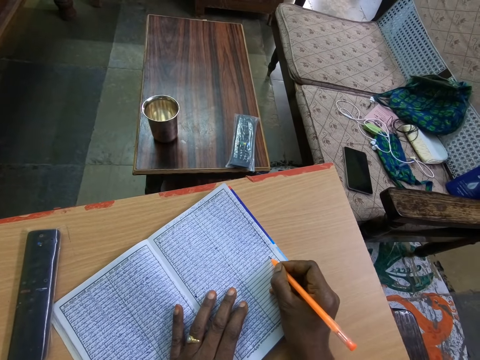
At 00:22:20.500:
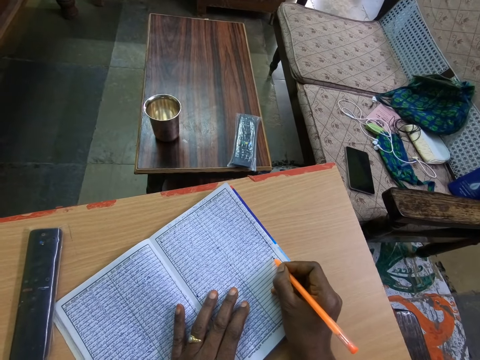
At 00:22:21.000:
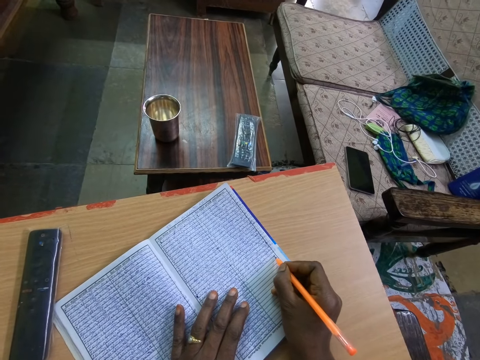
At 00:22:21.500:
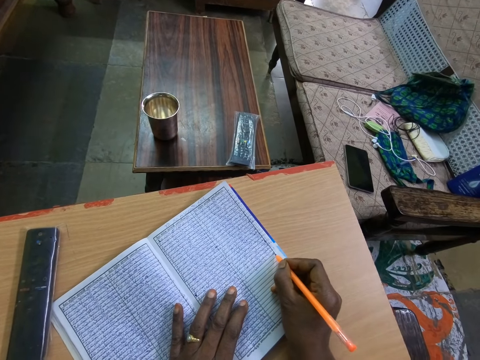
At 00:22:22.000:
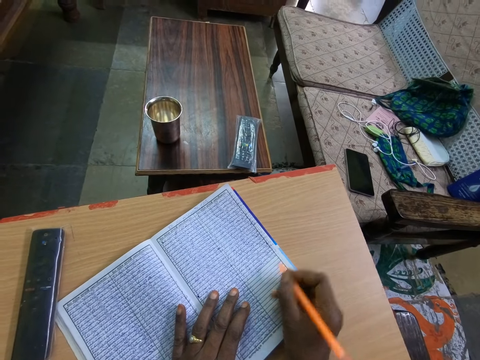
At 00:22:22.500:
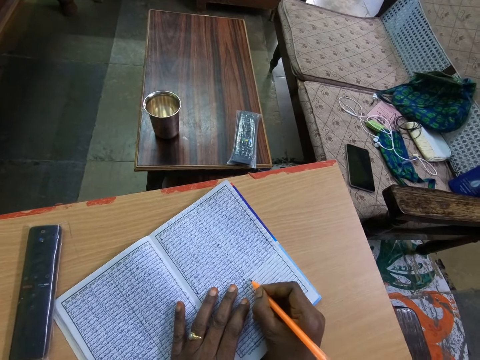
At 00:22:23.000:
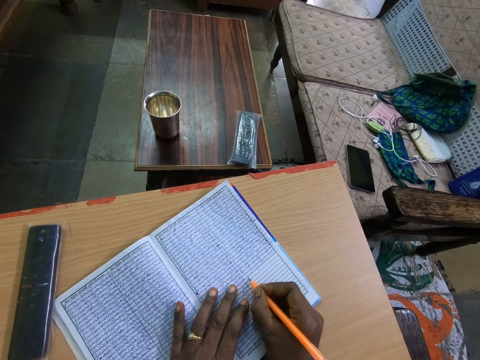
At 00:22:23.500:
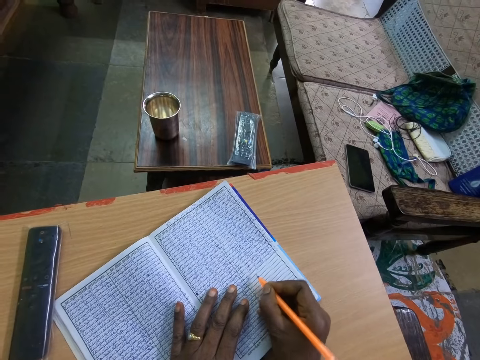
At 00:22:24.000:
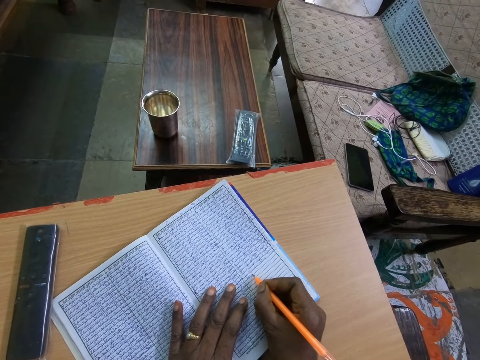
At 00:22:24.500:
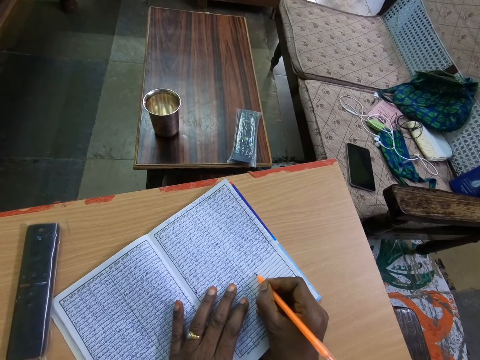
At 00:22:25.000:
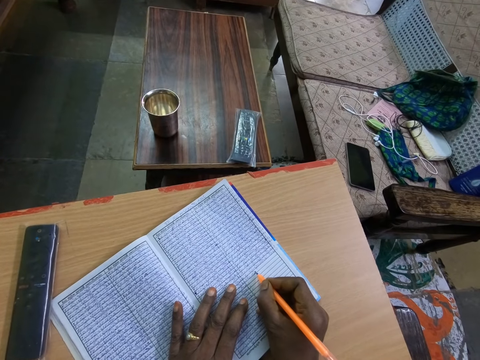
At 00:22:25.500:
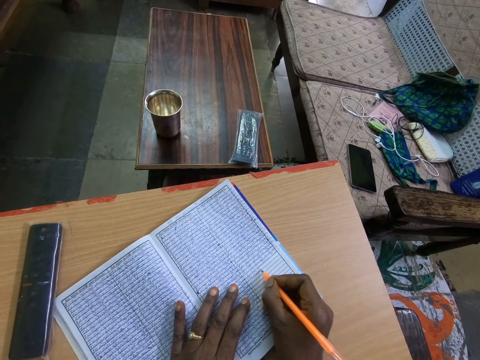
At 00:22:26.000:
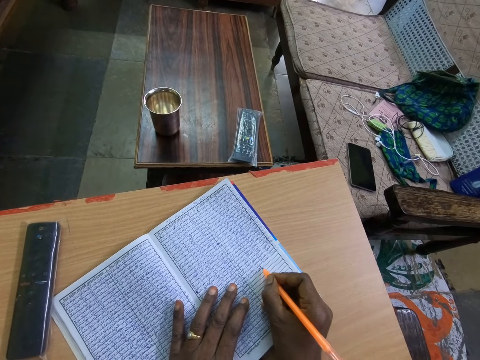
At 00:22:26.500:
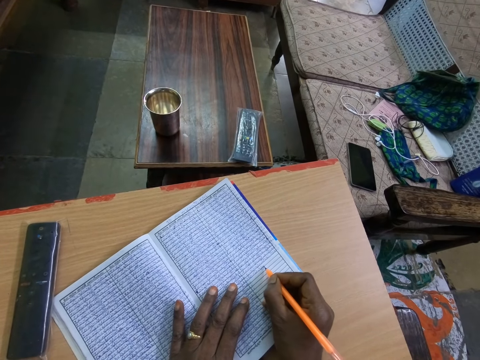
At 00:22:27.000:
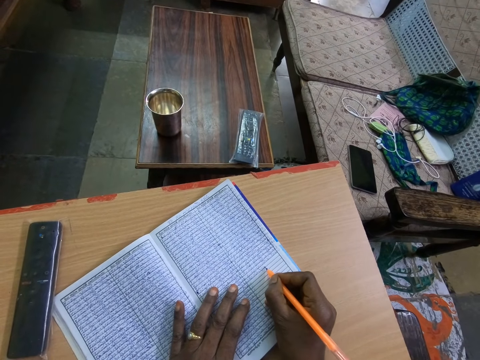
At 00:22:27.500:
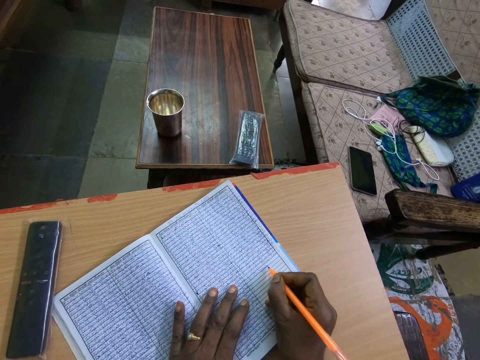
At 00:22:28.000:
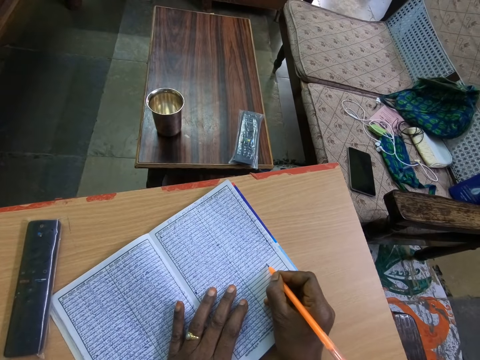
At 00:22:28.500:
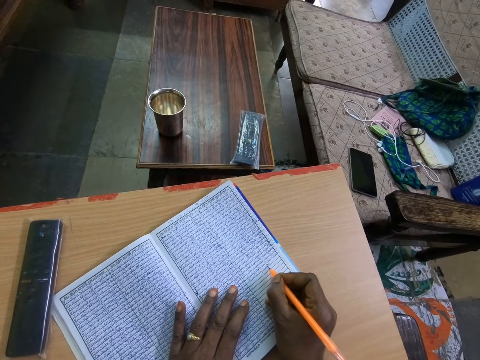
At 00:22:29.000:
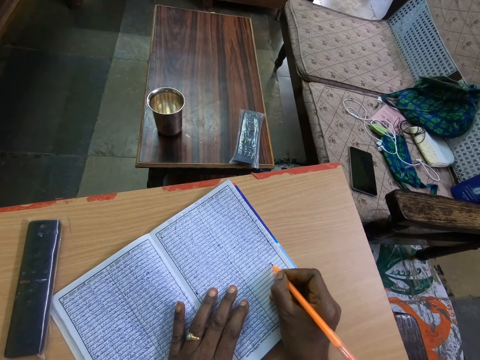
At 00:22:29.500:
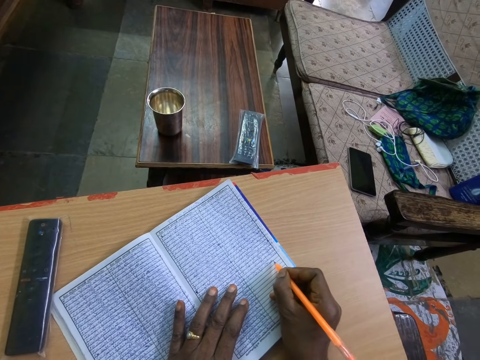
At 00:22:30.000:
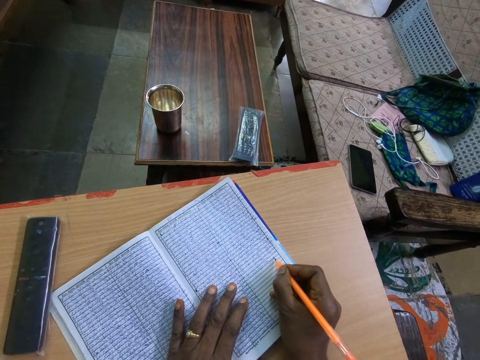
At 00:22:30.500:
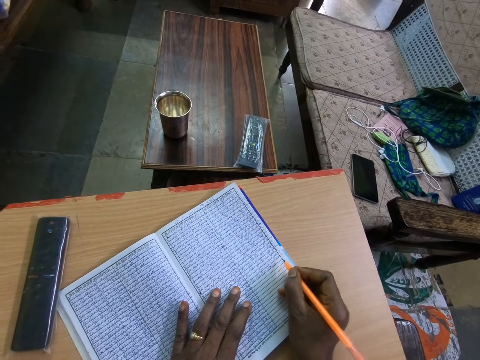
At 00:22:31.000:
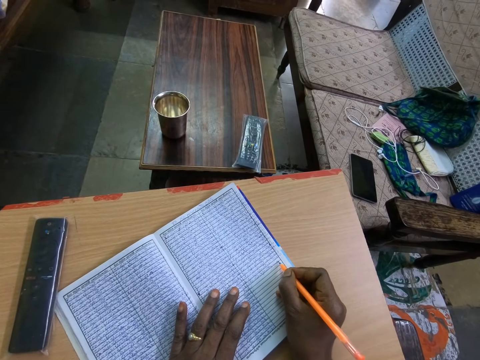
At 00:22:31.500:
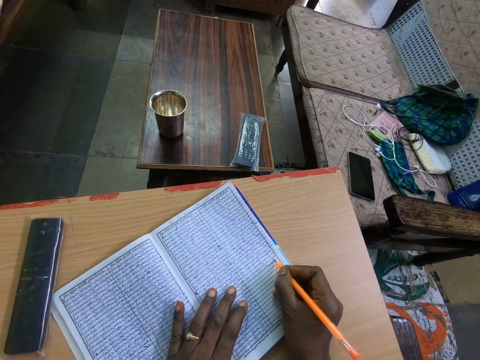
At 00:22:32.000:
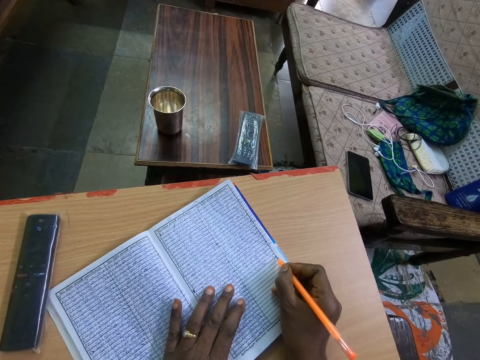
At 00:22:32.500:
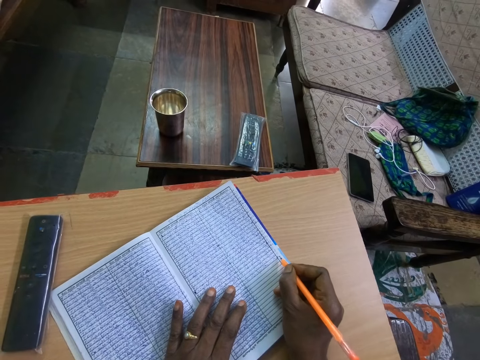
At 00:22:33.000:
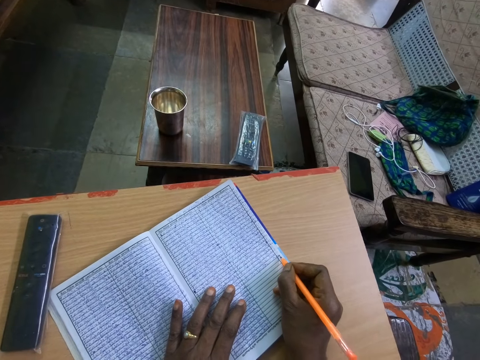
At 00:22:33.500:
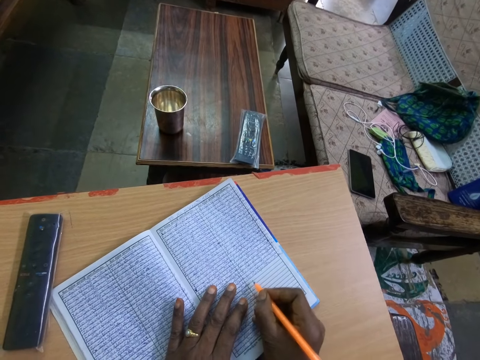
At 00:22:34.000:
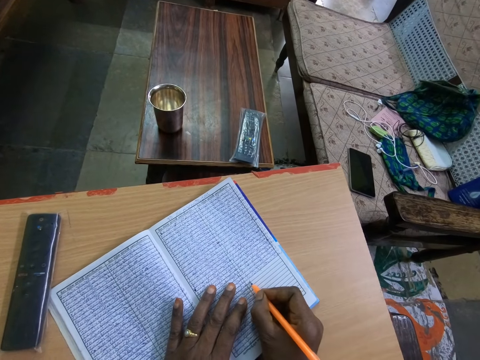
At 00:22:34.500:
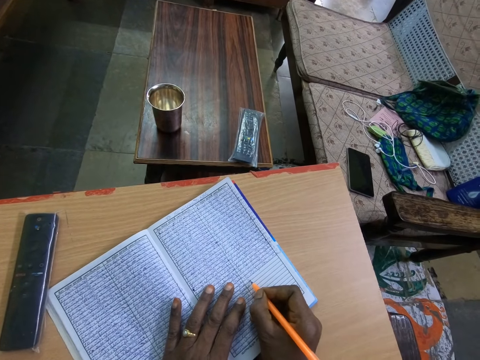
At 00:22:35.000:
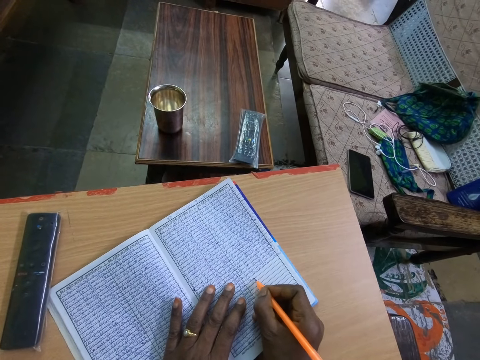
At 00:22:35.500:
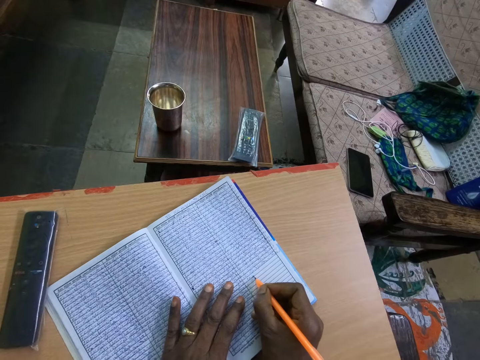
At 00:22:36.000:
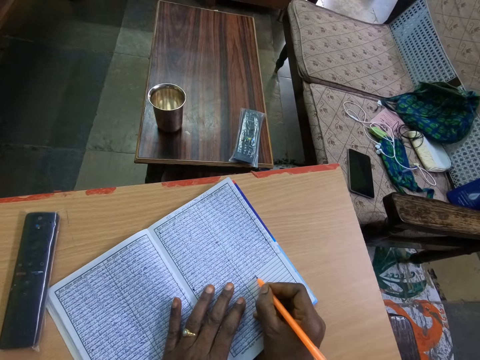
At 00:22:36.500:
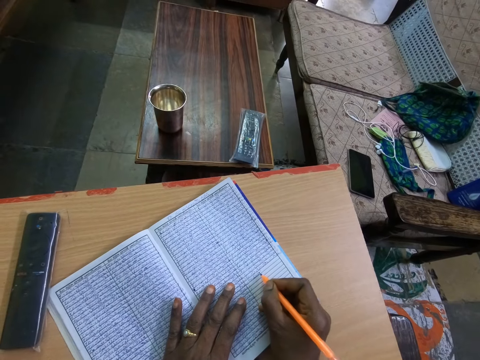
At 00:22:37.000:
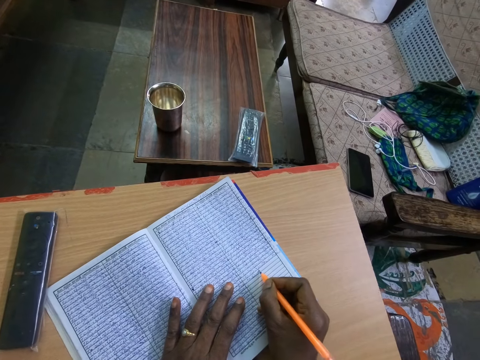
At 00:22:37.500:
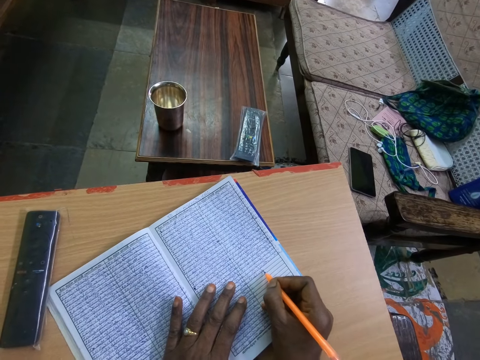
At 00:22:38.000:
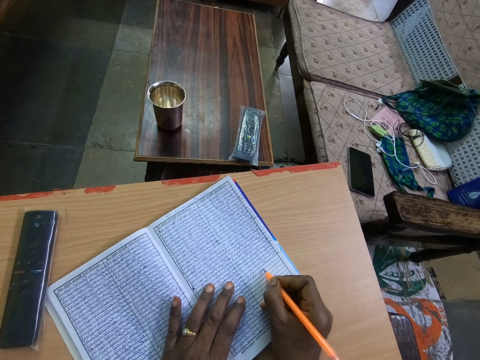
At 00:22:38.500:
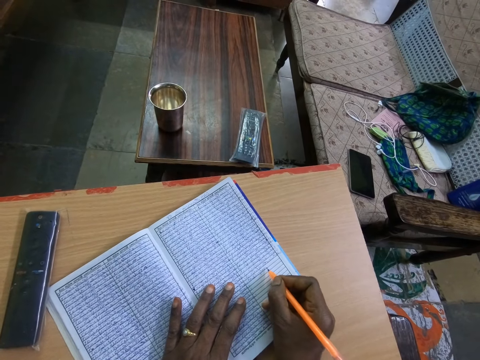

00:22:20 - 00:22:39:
The camera wearer stops. They adjust a pen on a book. They write on the book with the pen. They stop. They adjust the pen on the book. They write on the book with the pen.

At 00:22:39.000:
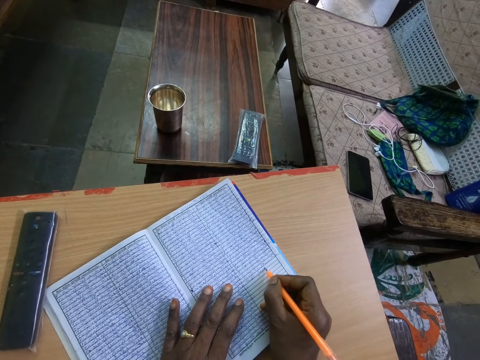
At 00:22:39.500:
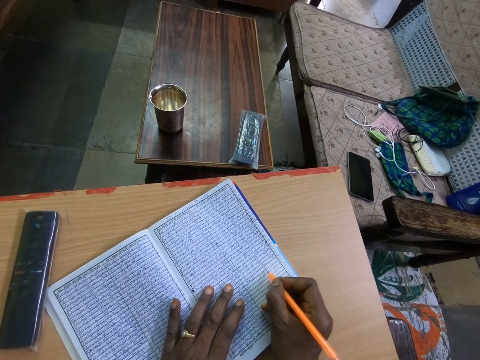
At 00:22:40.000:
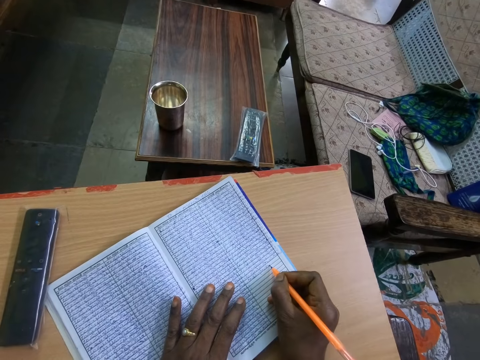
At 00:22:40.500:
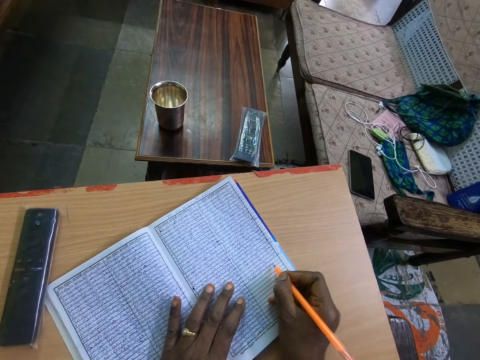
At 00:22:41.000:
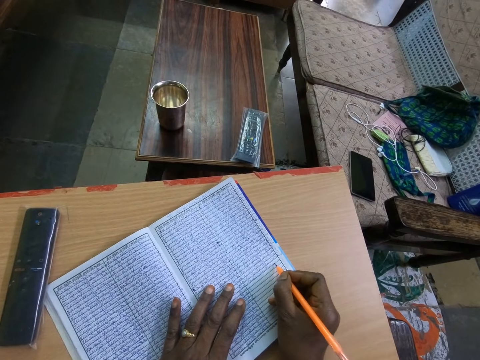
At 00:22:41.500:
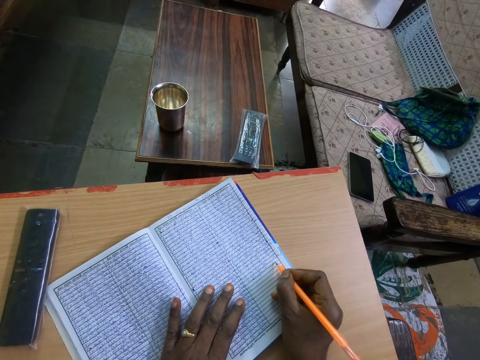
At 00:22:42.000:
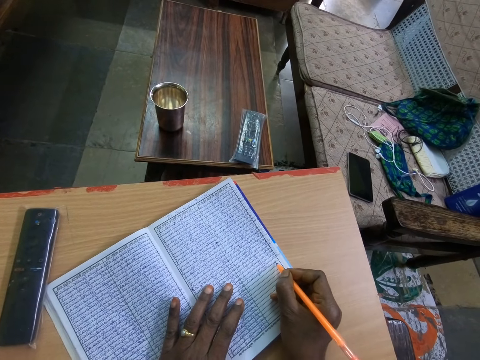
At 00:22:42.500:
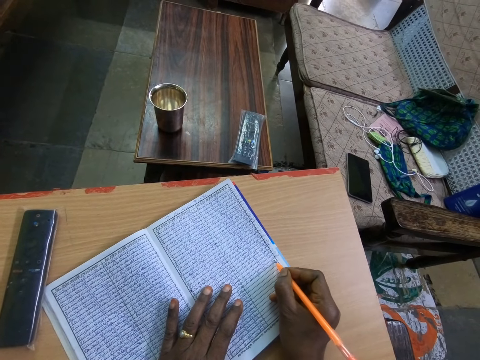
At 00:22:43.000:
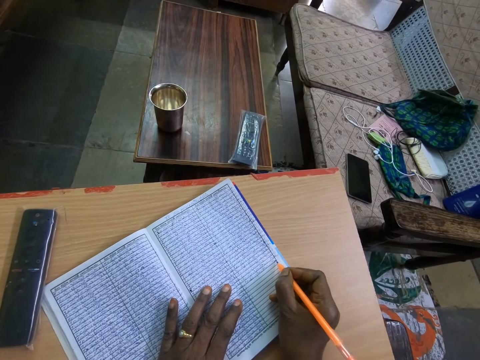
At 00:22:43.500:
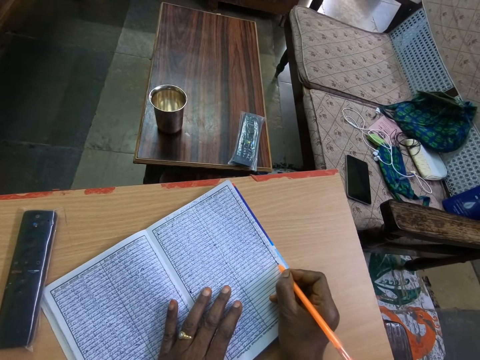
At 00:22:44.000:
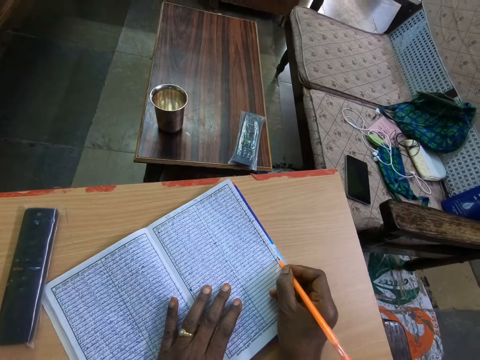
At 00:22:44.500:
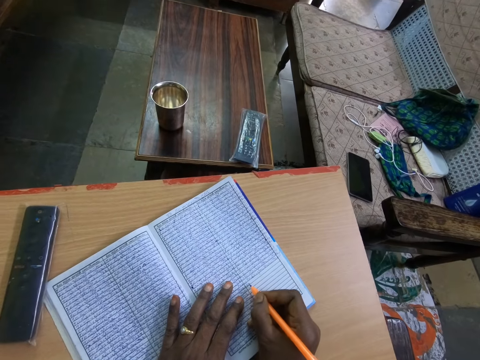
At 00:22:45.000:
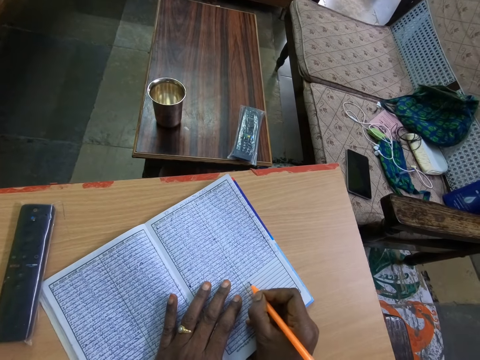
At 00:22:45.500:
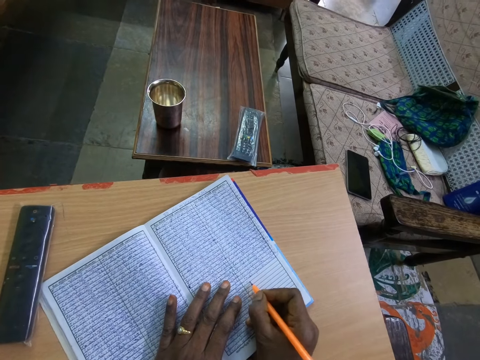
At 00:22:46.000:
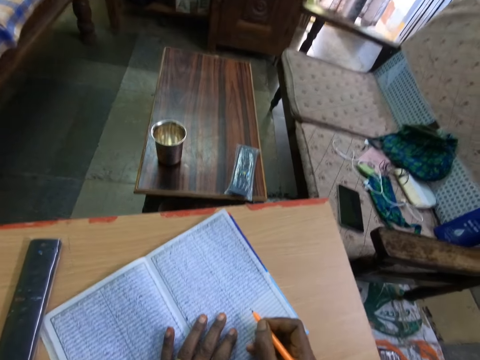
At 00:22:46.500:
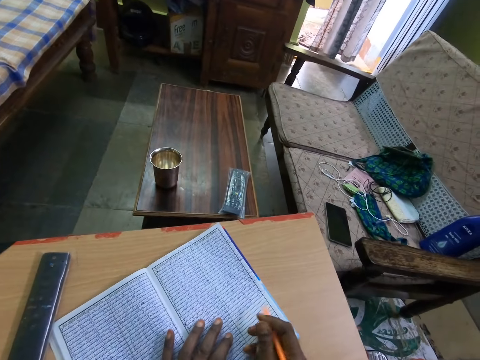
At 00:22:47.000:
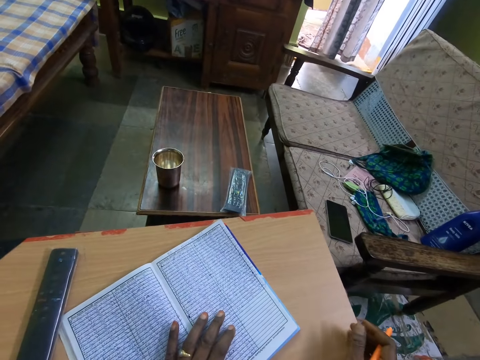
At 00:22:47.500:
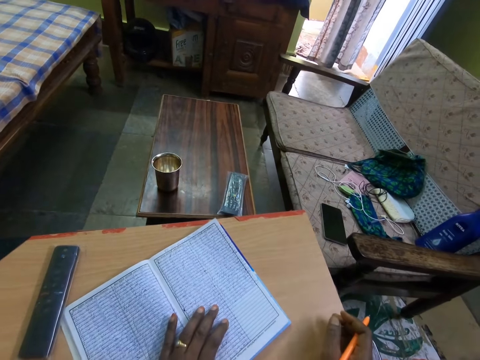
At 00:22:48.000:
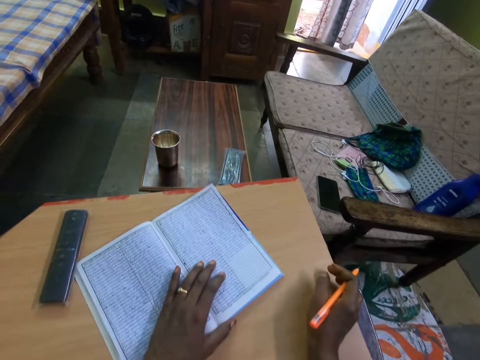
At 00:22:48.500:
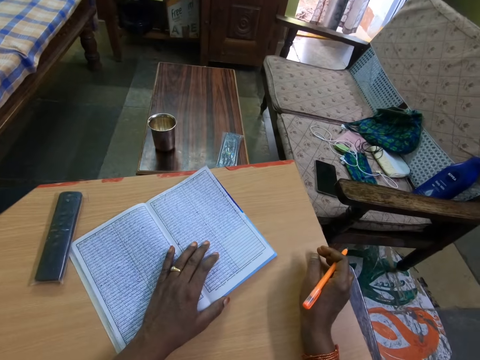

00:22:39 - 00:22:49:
The camera wearer stops. She adjusts a pen on a book. She places her right hand on the table. She looks around.
